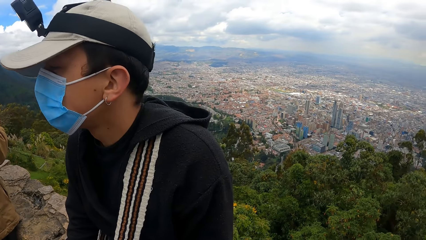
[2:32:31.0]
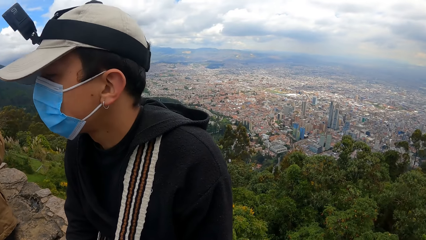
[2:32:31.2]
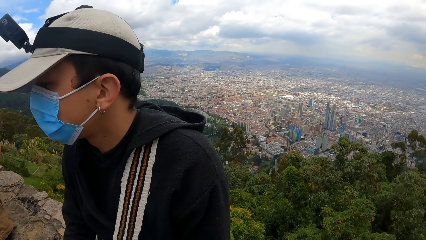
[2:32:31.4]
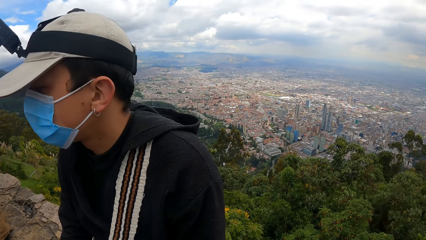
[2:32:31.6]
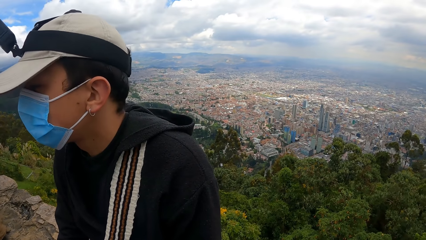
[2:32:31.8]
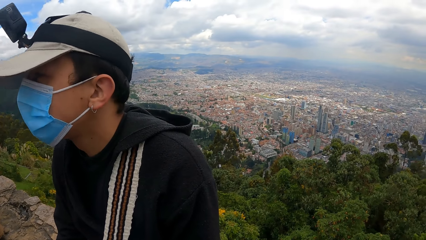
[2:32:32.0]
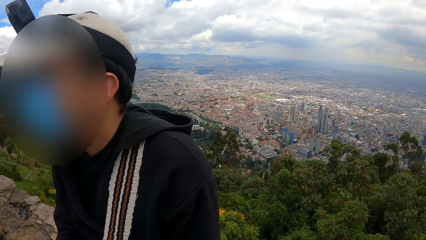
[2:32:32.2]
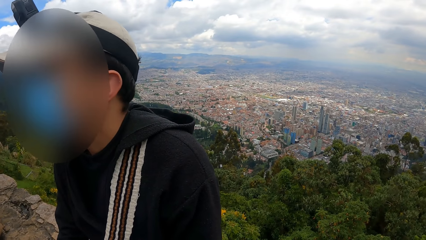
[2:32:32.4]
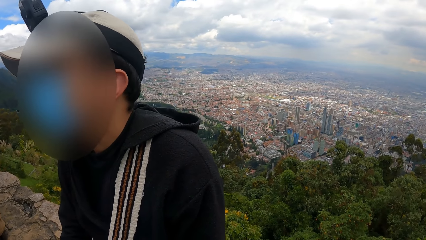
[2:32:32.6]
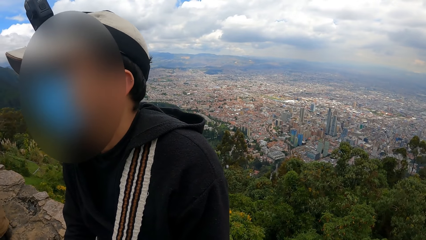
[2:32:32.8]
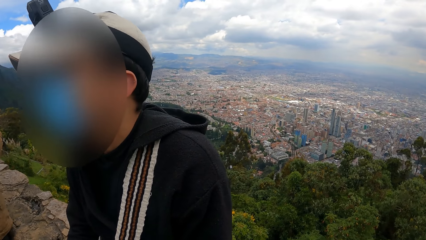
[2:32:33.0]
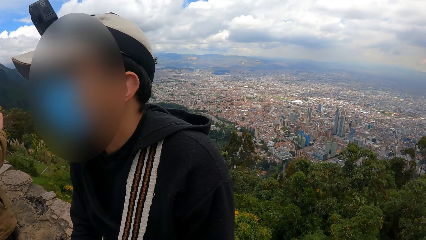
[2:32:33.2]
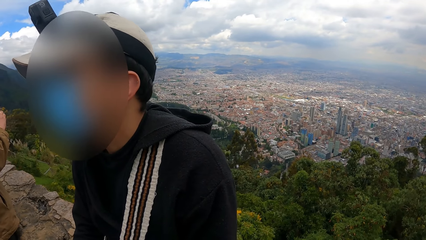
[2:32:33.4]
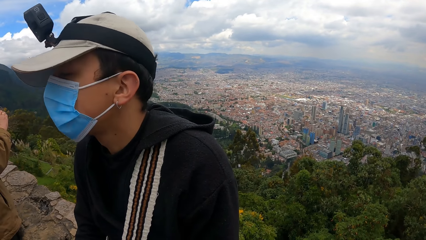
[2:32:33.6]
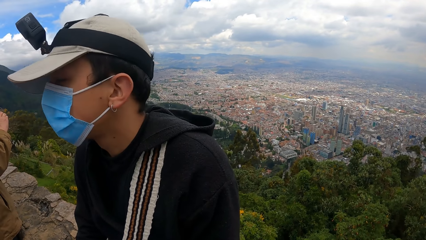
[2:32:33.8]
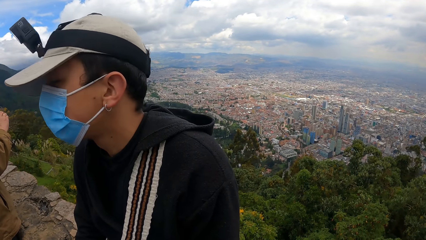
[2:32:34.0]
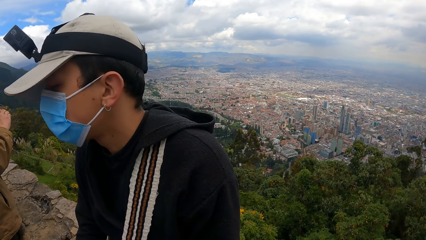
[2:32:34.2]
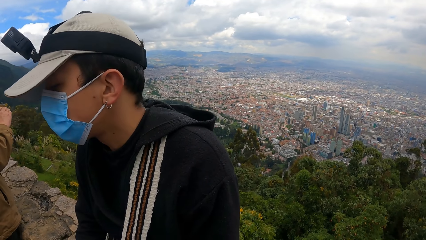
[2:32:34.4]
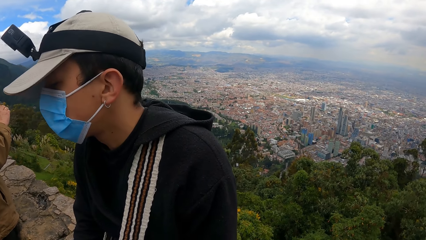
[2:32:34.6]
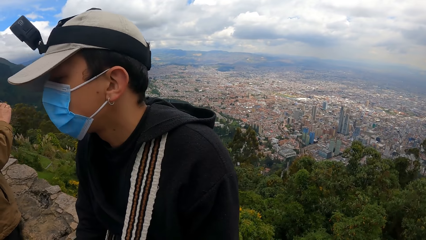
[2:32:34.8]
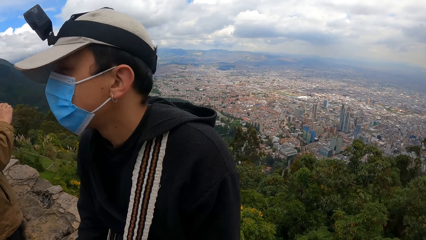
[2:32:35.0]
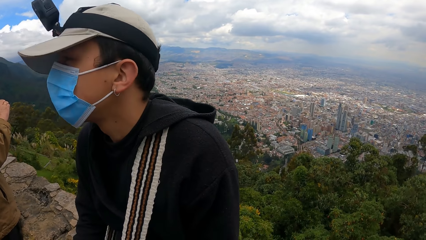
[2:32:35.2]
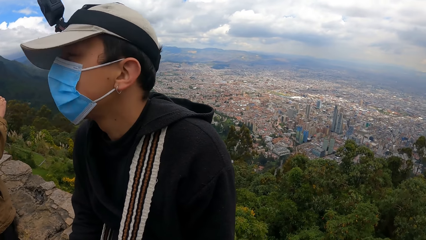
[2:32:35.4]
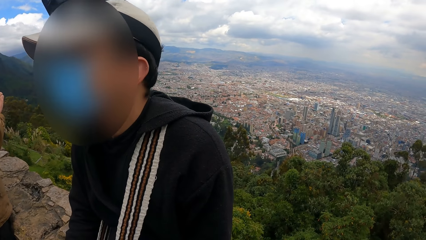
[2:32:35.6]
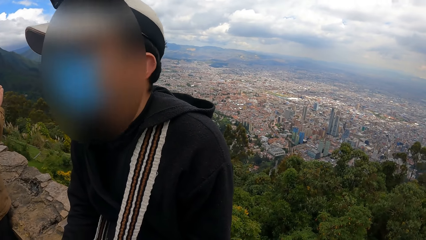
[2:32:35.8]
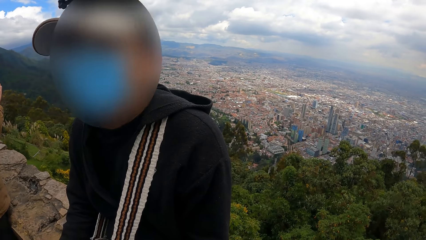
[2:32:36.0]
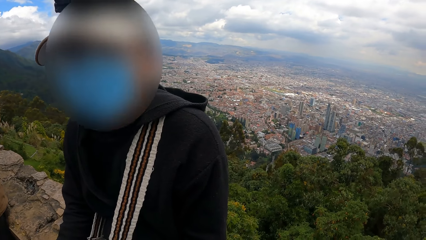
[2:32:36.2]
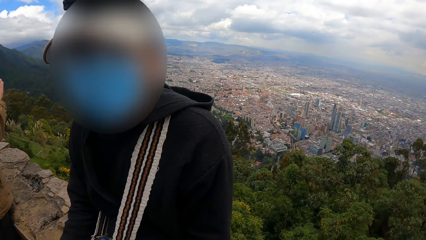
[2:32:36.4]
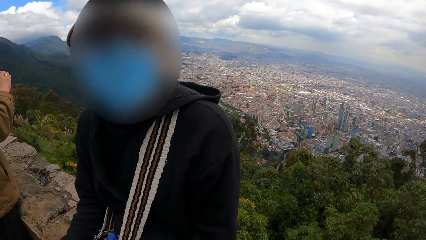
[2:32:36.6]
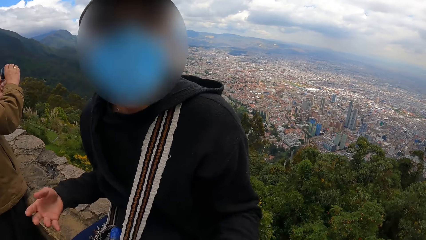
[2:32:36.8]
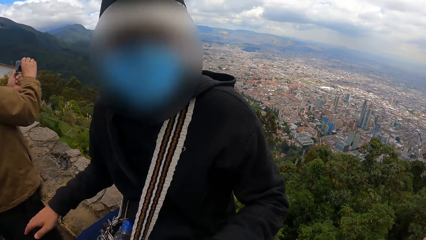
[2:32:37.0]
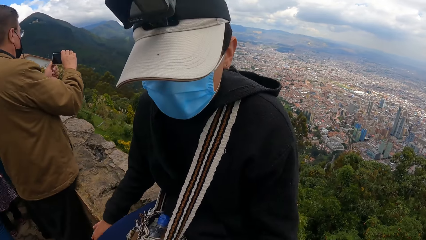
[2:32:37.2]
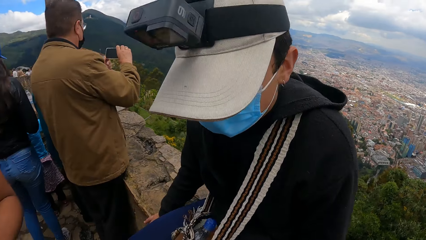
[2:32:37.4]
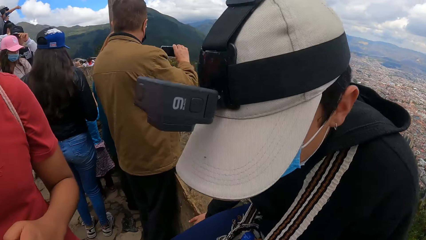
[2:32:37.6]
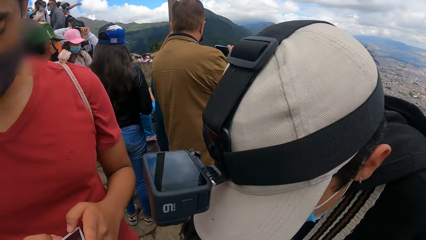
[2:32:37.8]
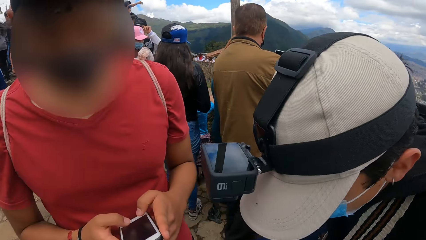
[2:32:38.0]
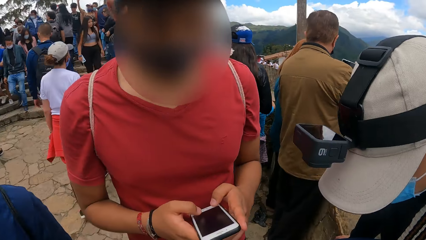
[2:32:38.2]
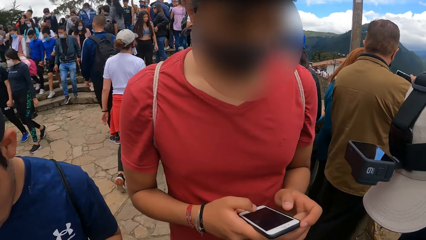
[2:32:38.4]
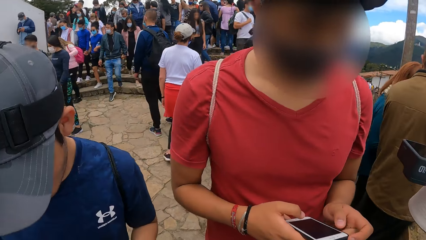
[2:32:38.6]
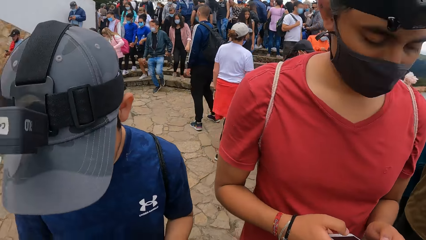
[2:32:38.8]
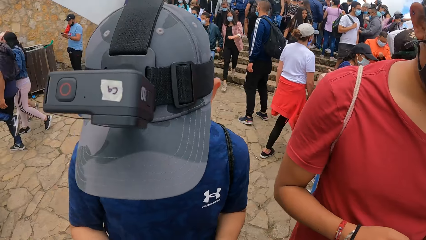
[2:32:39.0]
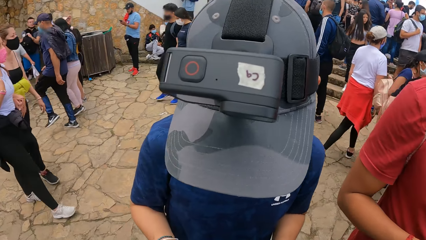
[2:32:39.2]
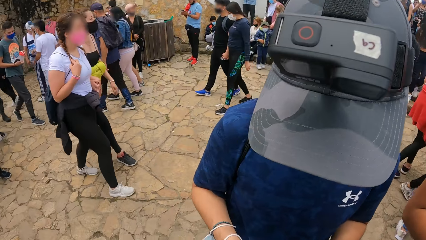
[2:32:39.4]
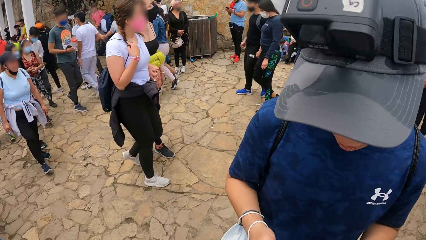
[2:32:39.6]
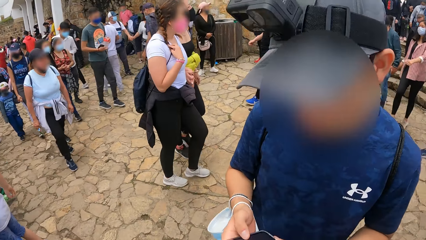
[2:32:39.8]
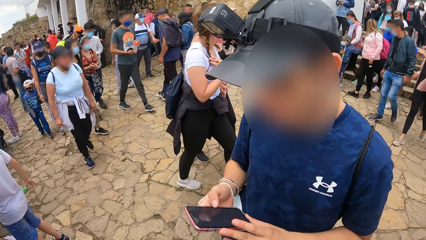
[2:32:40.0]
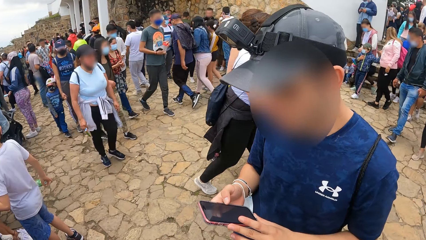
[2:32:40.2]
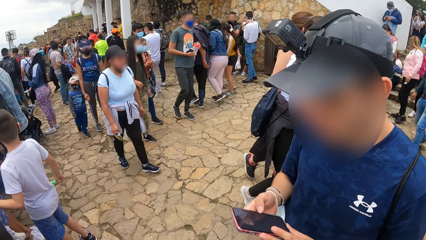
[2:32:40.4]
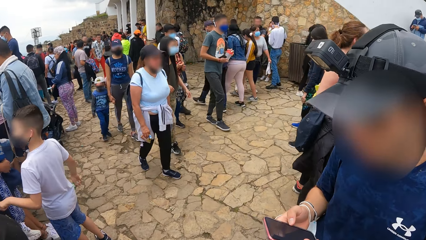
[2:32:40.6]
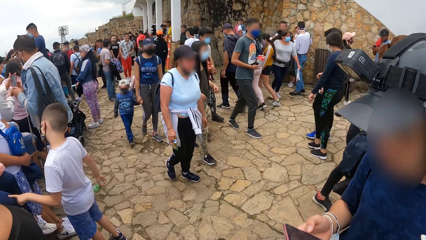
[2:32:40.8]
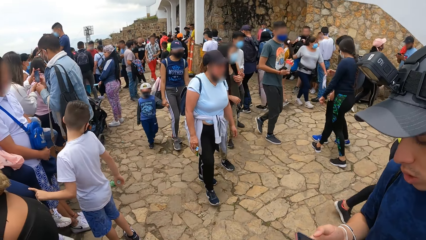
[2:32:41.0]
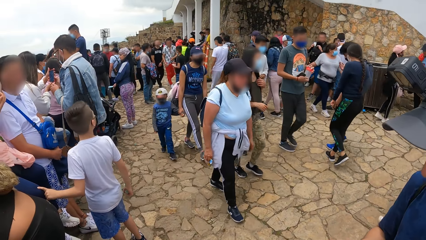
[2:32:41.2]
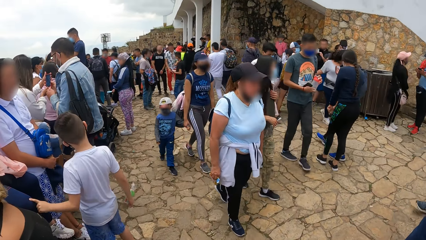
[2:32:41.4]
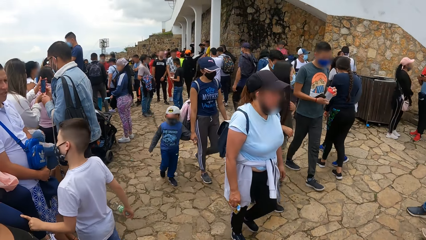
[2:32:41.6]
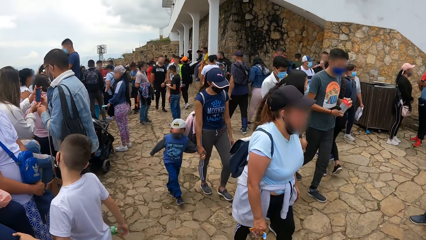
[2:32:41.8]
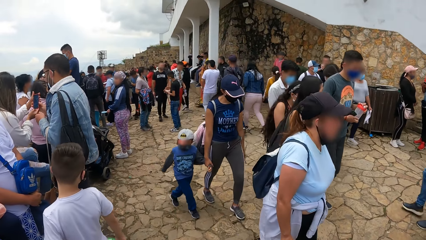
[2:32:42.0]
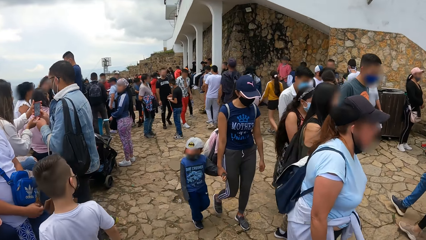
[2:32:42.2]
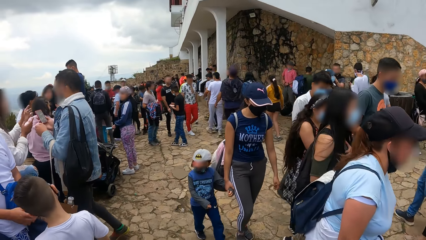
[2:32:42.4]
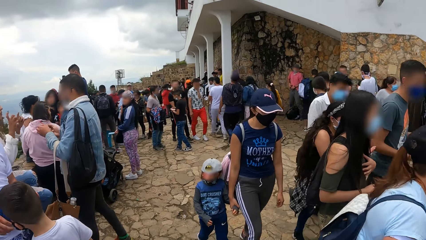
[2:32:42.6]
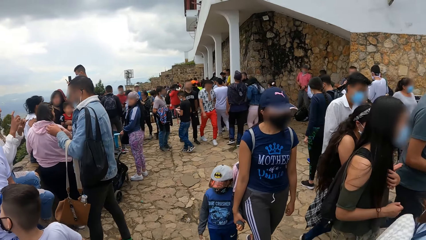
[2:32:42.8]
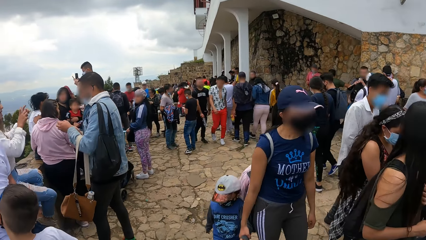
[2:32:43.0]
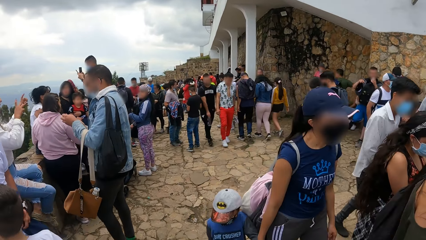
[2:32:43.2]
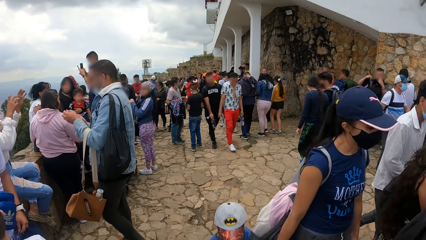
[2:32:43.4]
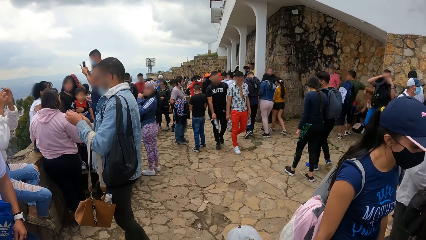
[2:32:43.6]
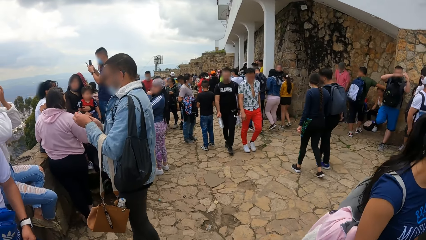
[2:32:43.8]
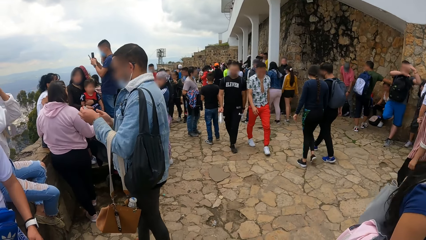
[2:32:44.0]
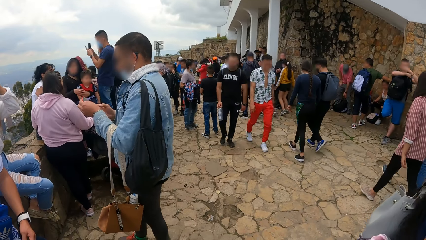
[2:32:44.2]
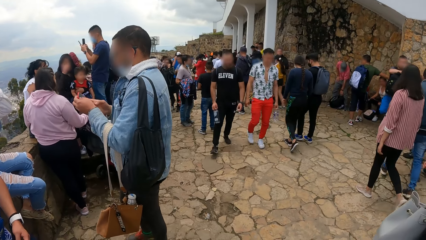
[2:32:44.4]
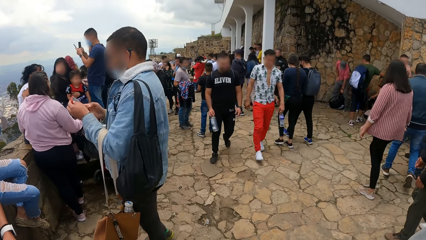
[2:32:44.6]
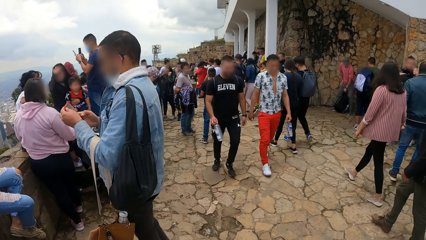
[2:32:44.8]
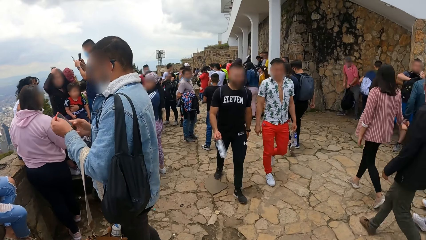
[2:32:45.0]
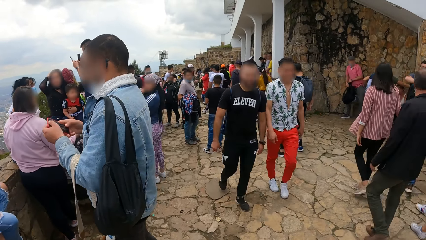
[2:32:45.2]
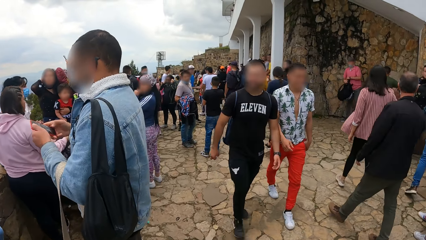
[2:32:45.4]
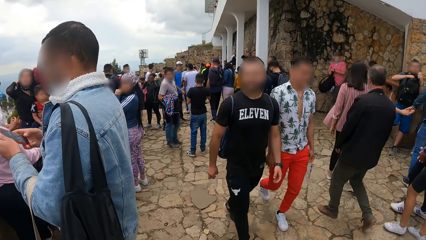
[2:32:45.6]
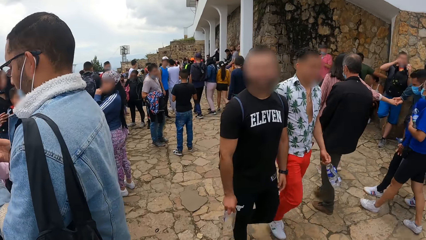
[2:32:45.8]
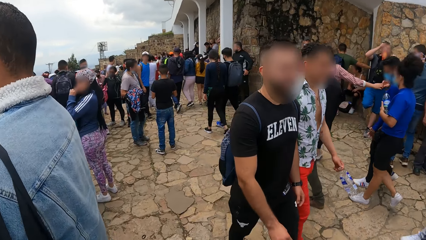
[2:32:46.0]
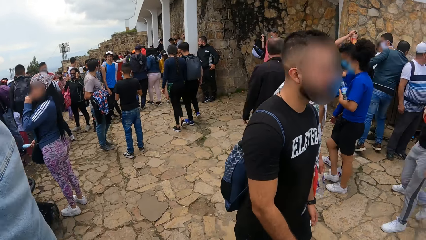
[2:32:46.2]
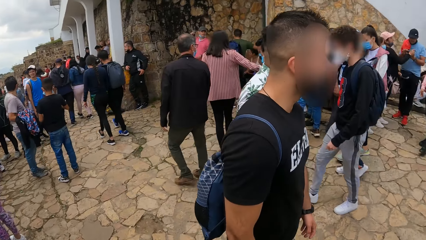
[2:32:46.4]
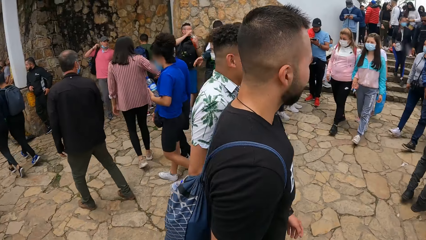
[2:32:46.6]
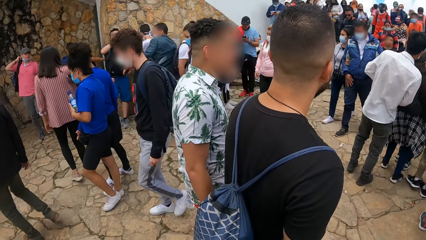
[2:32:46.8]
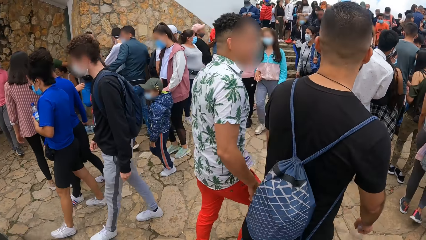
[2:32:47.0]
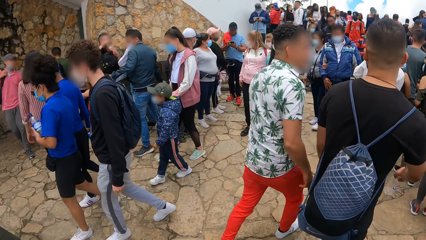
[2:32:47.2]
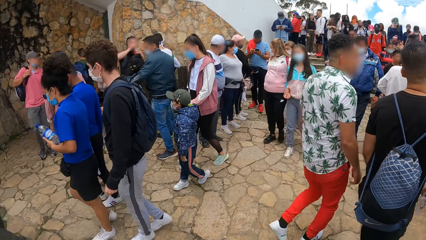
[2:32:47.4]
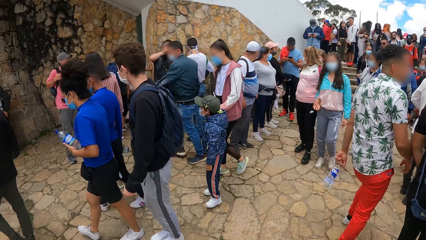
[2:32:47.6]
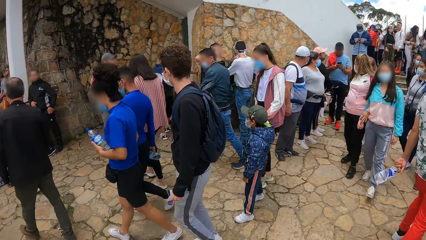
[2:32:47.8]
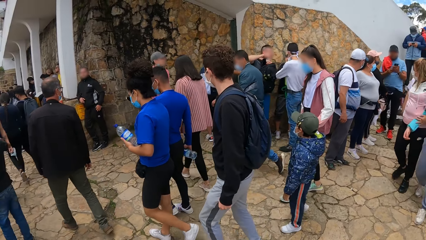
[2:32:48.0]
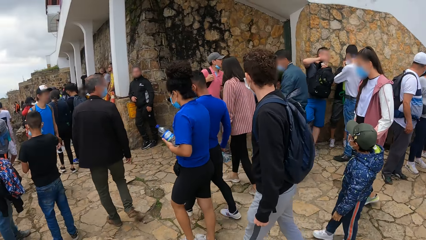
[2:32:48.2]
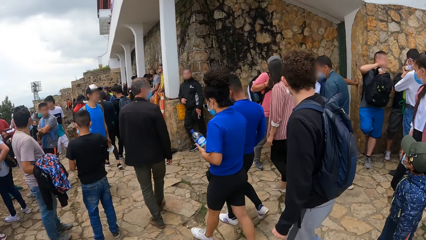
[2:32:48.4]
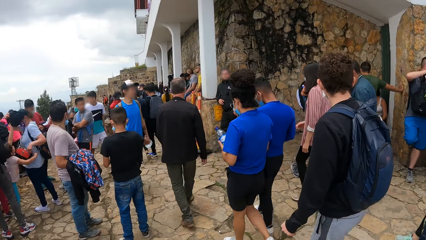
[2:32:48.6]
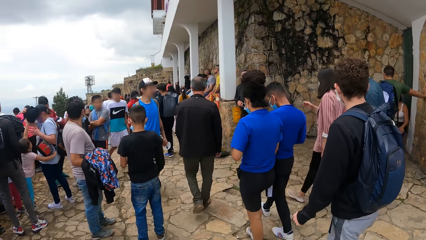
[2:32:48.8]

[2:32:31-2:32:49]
The camera wearer interacts with a man. They talk to the man. They turn around. They look around. They walk forward on the pavement. They look around.
